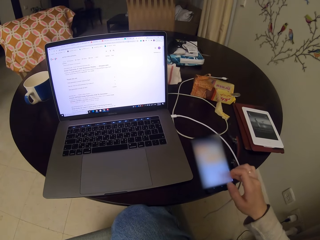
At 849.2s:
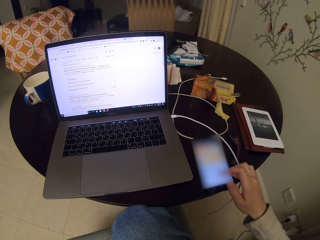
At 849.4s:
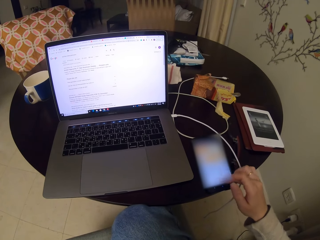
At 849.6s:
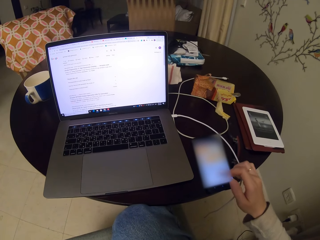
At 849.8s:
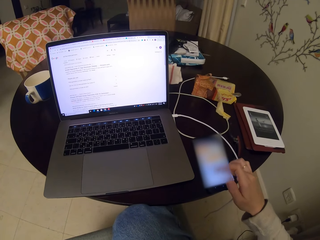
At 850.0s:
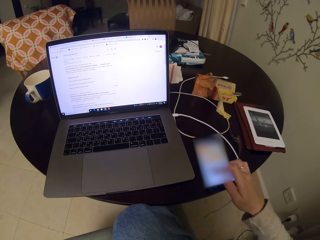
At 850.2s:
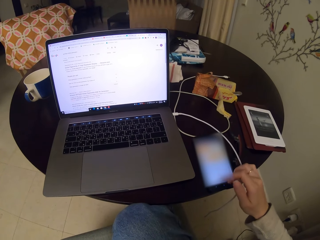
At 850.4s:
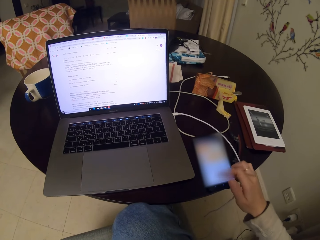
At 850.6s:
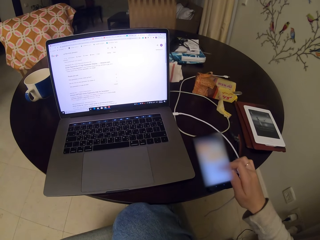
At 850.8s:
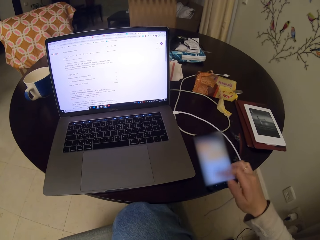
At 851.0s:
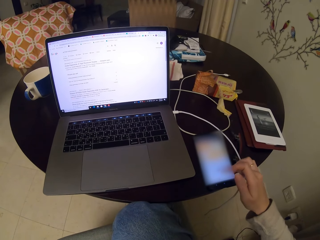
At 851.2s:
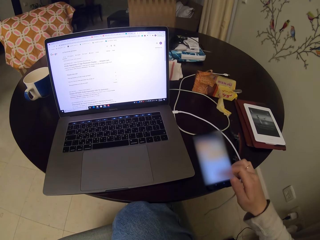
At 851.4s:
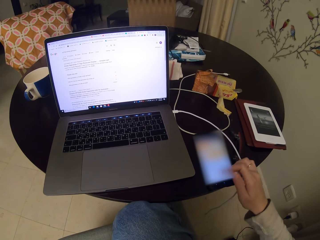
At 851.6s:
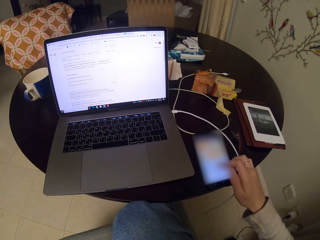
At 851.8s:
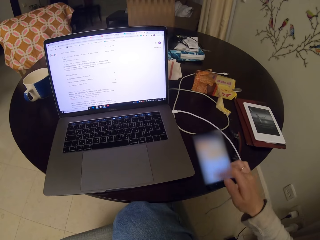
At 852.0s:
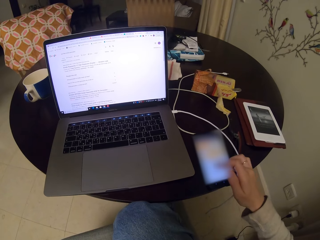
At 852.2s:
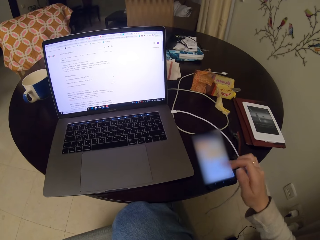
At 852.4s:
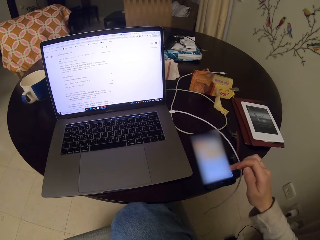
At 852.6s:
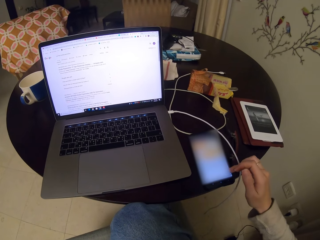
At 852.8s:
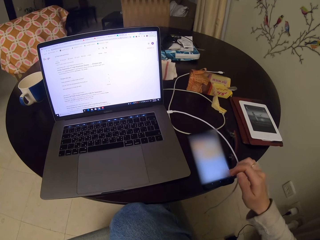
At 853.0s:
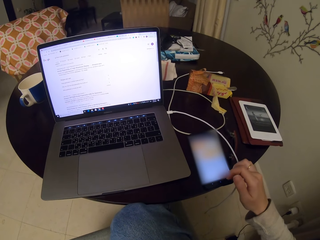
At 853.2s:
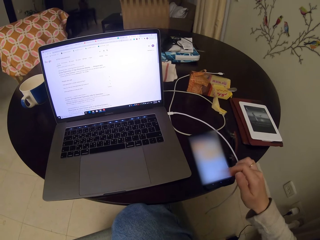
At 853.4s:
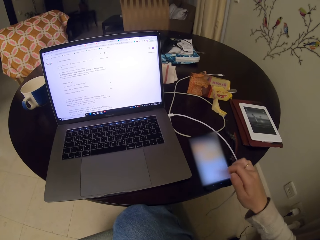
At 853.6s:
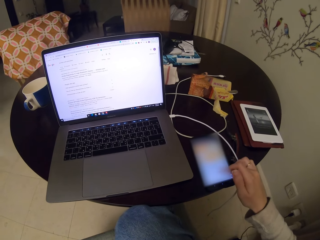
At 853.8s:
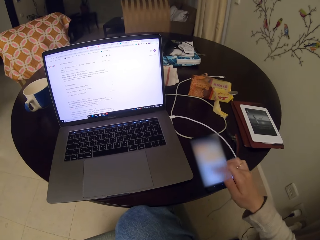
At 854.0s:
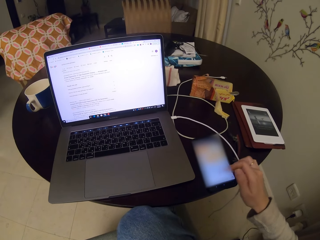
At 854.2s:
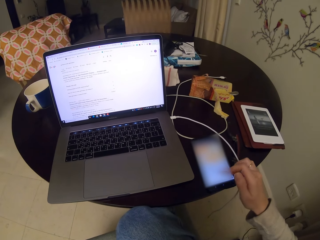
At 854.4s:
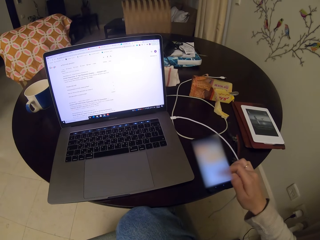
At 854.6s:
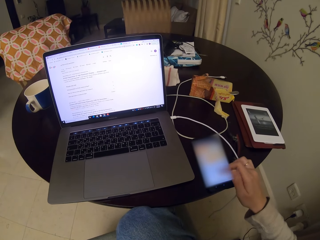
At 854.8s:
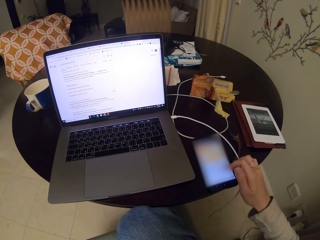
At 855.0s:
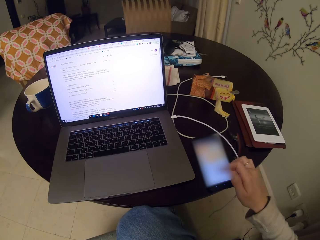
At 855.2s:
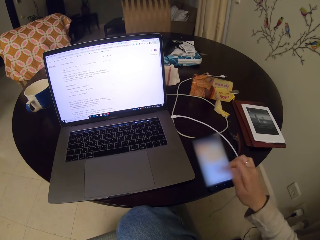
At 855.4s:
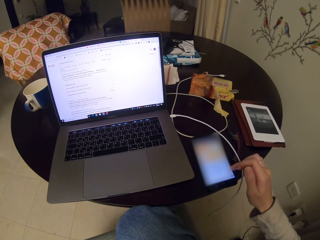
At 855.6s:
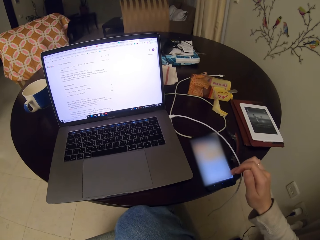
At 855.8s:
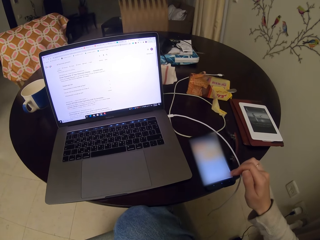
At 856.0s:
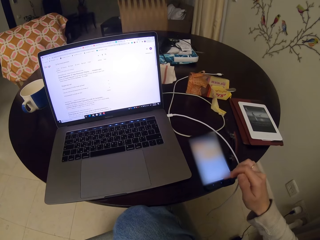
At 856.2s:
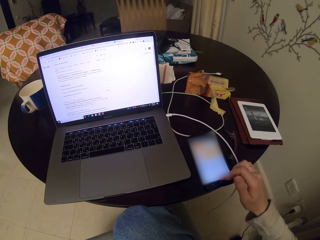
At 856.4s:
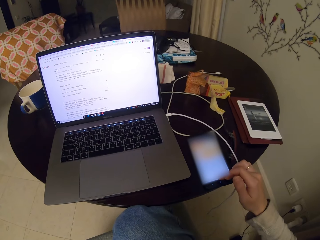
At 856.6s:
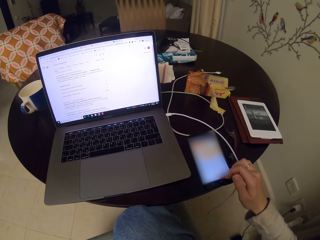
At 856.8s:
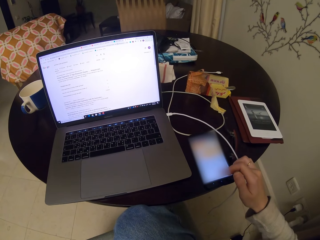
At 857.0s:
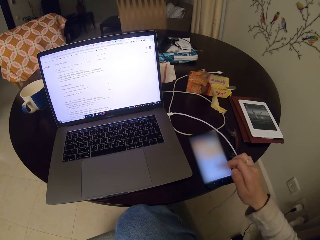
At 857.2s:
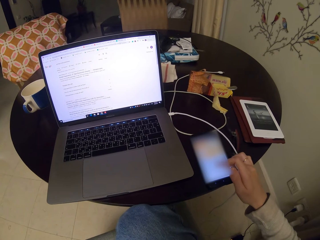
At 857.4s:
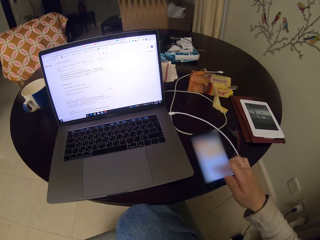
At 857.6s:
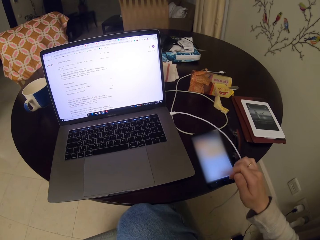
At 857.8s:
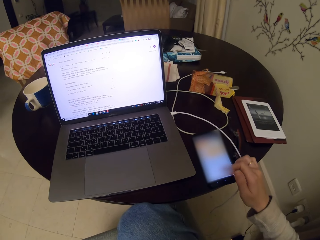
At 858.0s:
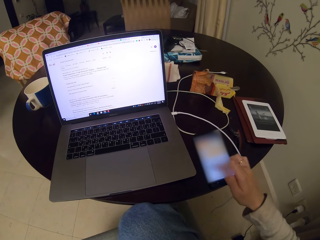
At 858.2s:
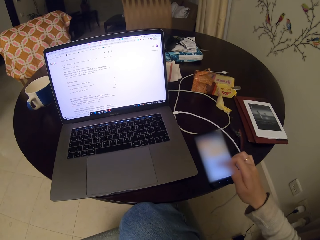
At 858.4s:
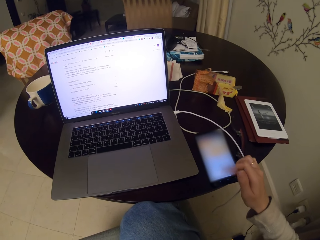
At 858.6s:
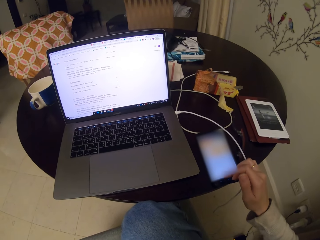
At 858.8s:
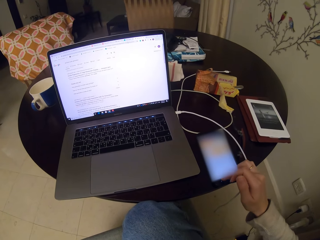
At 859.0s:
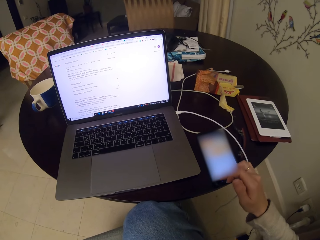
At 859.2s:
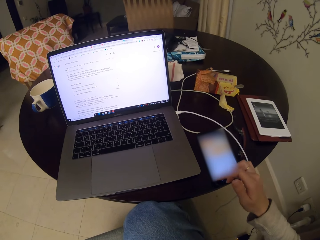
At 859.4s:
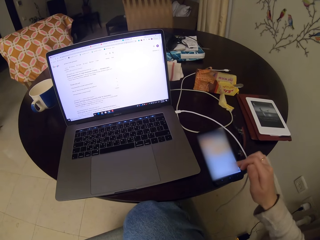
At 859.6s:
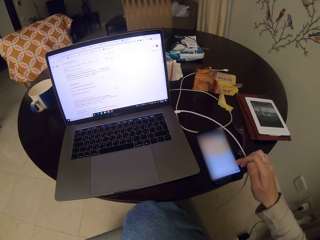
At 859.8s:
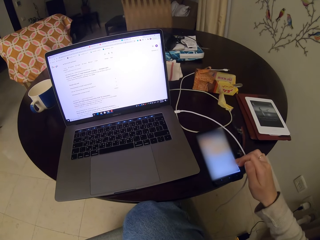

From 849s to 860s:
The camera wearer texts on the phone repeatedly.

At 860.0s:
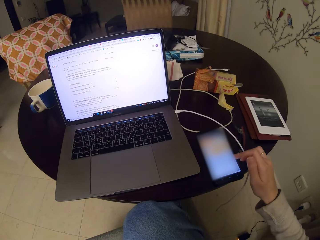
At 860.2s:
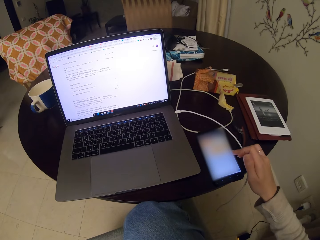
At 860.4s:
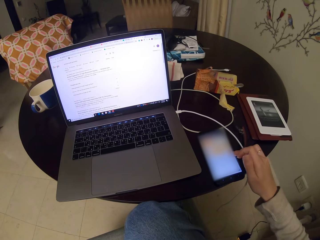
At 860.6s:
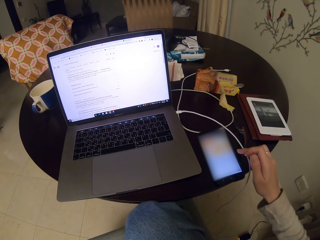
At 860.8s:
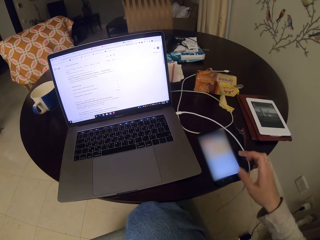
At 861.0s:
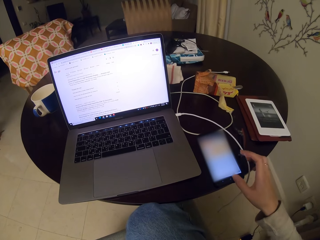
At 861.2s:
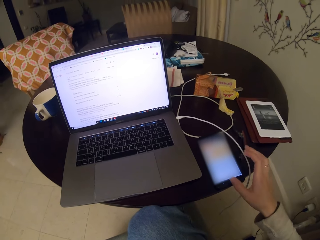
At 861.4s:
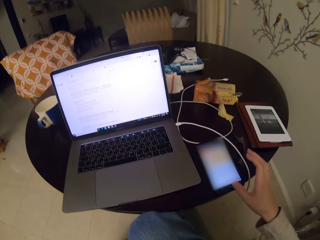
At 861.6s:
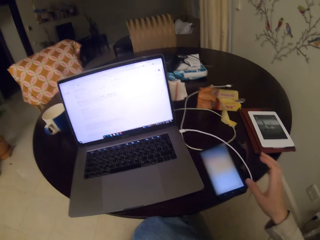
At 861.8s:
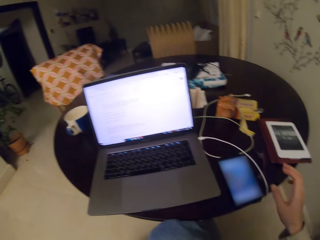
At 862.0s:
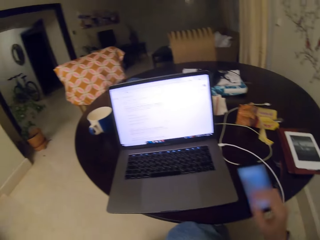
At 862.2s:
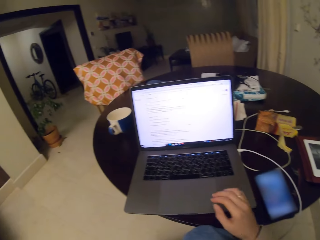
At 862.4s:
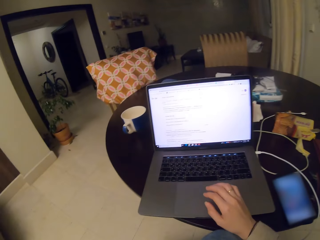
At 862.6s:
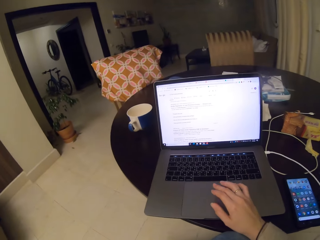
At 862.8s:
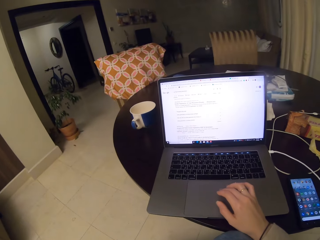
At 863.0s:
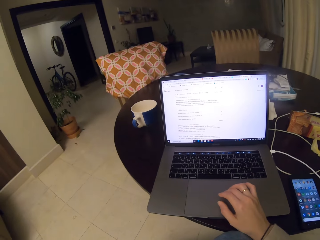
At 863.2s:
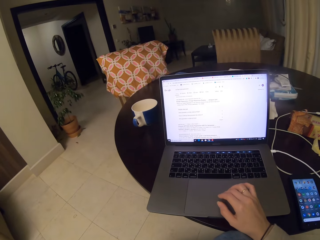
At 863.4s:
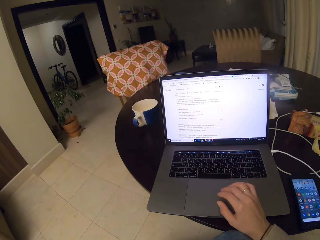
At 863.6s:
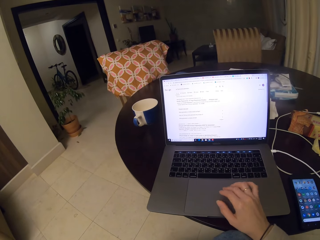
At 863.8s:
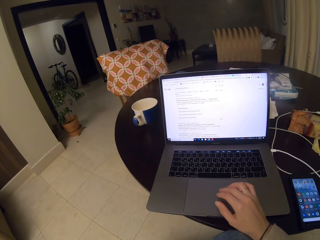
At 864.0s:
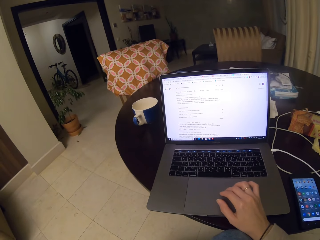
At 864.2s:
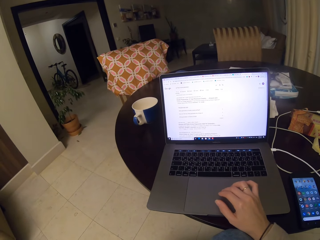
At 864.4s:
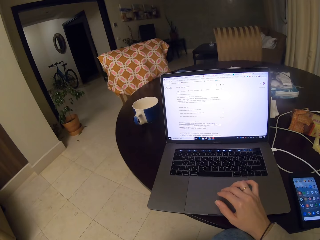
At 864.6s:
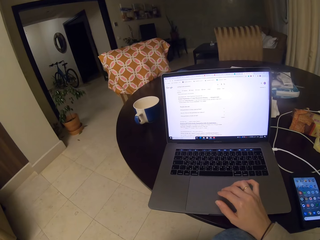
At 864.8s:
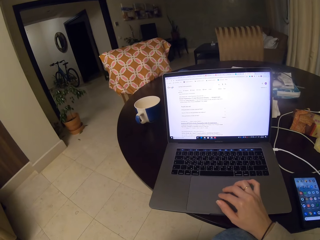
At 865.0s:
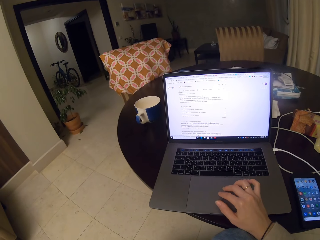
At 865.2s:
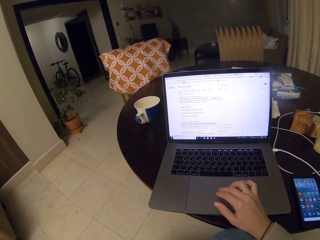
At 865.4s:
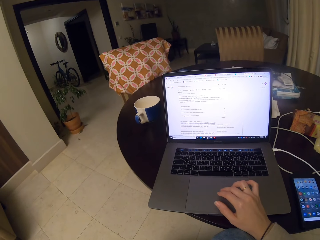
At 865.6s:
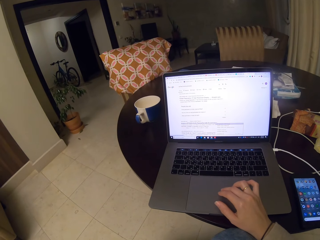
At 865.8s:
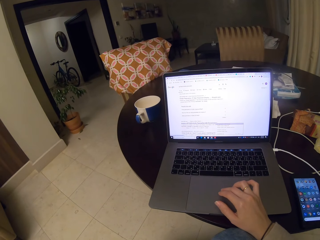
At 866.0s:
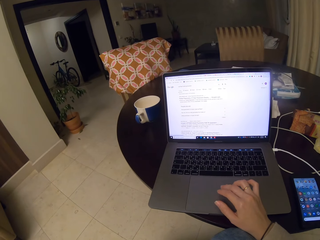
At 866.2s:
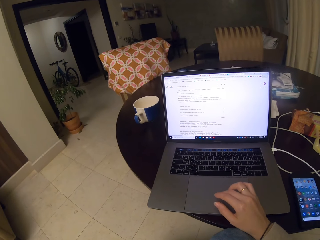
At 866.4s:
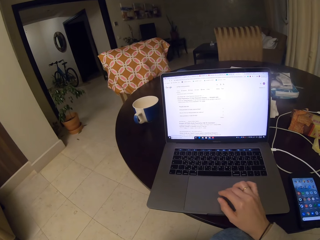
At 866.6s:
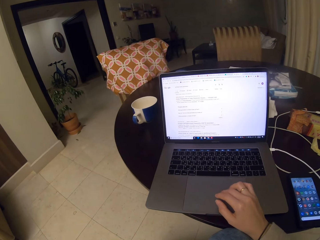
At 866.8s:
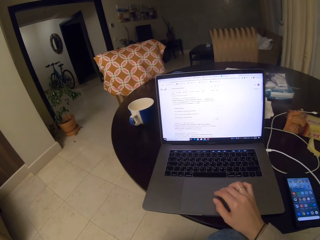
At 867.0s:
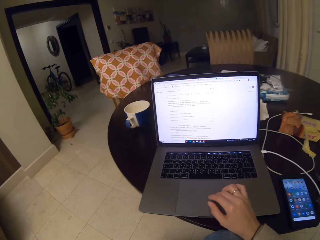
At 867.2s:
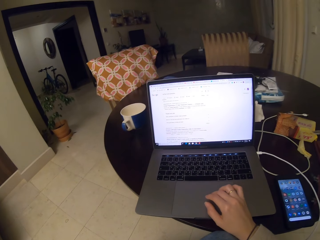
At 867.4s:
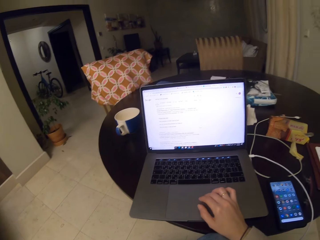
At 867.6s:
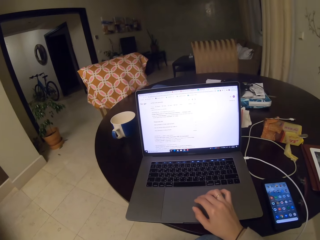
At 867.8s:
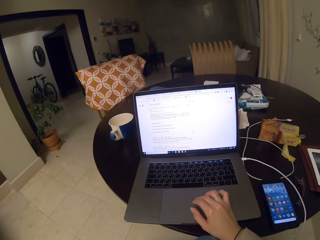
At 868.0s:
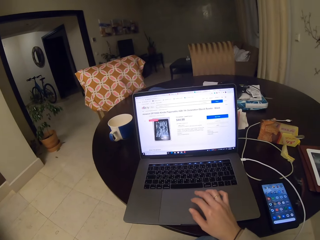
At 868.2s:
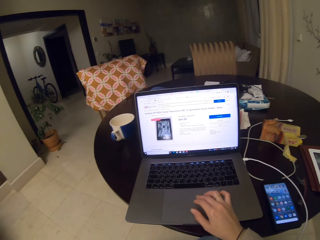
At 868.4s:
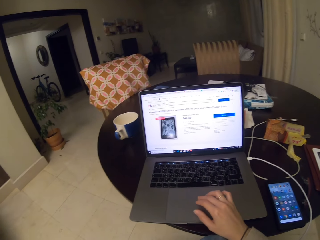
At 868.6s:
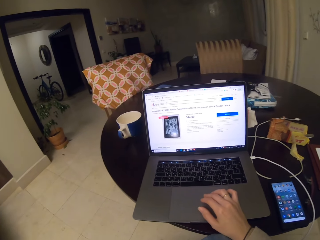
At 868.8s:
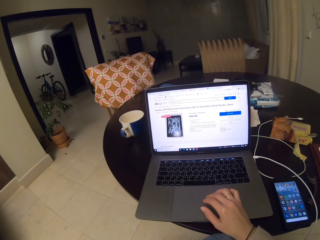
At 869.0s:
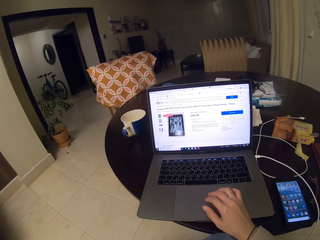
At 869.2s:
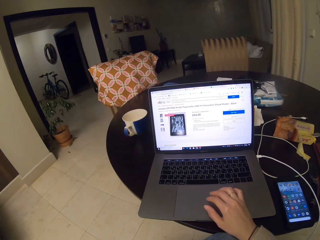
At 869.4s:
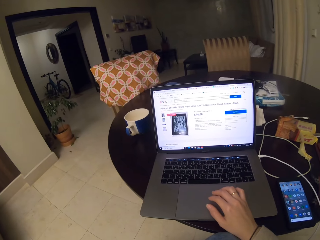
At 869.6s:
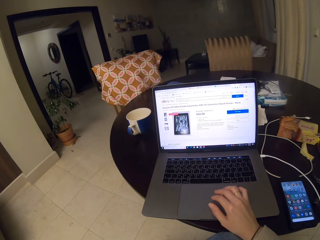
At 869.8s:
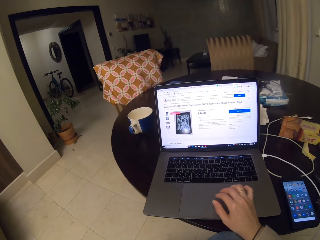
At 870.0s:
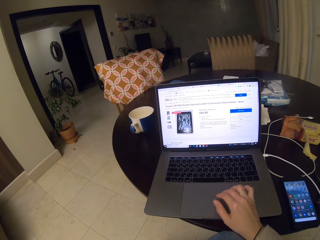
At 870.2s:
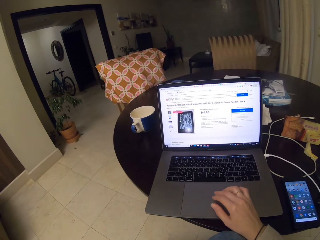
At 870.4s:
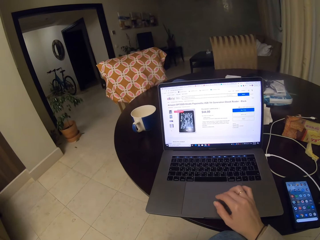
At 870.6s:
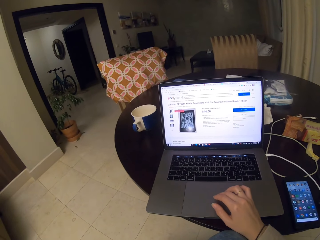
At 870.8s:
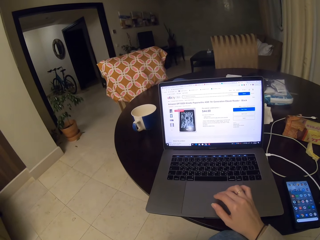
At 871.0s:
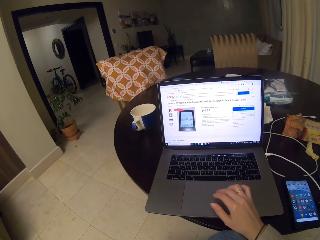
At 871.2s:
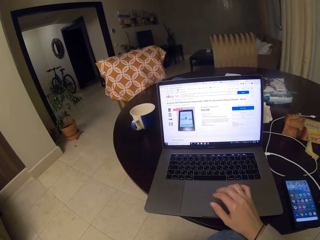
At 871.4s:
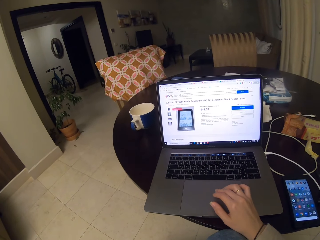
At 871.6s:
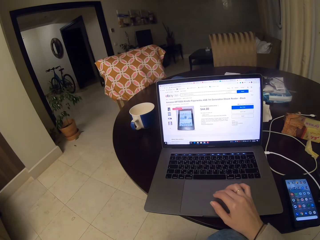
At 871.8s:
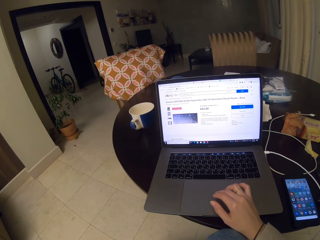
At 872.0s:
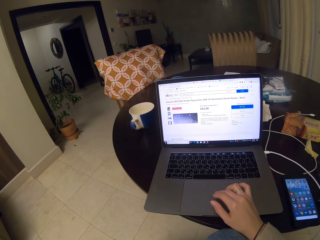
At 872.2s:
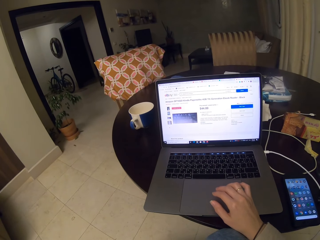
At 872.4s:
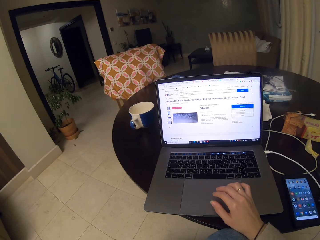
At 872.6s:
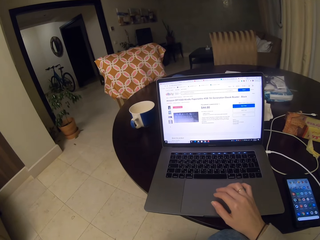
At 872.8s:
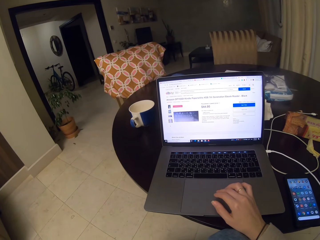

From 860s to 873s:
The camera wearer texts on the phone. They text on the phone again. They control the touchpad to activate items on the screen repeatedly.
